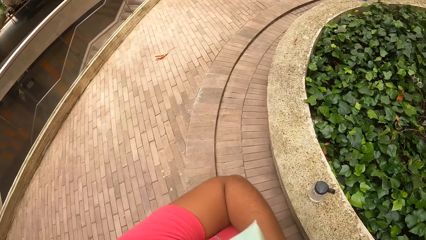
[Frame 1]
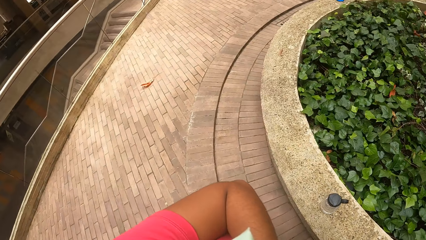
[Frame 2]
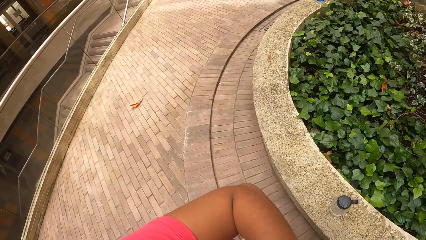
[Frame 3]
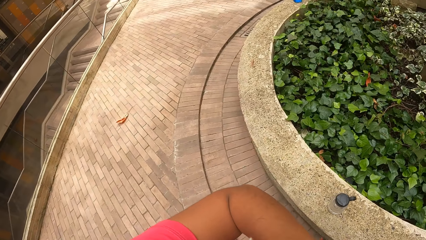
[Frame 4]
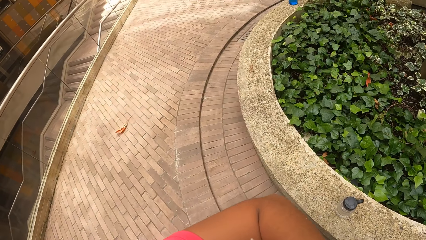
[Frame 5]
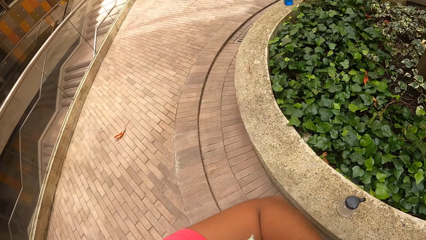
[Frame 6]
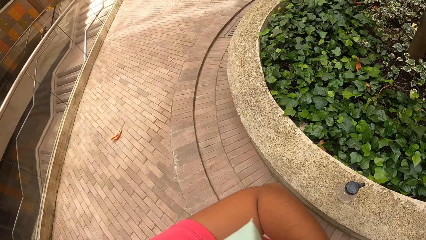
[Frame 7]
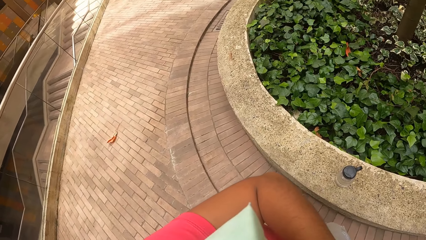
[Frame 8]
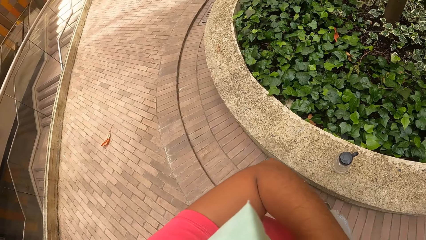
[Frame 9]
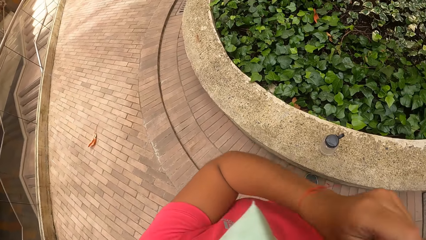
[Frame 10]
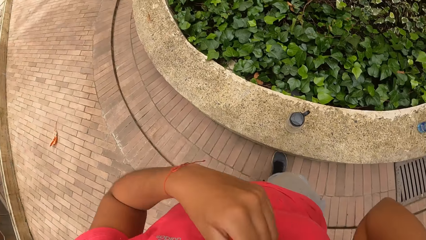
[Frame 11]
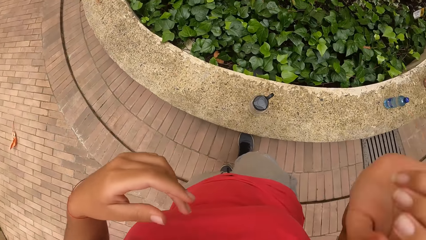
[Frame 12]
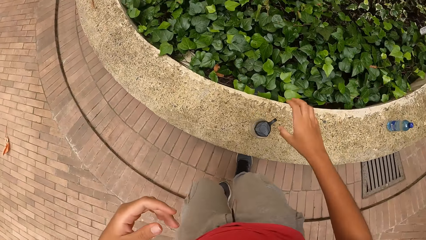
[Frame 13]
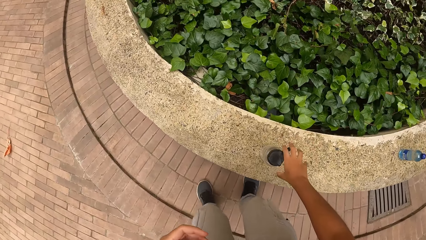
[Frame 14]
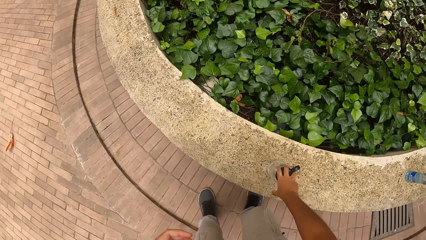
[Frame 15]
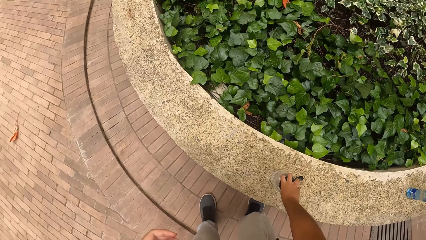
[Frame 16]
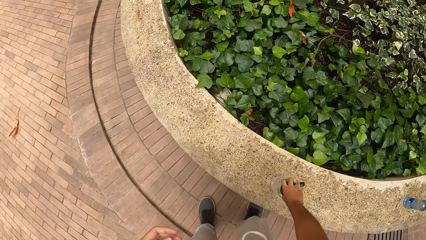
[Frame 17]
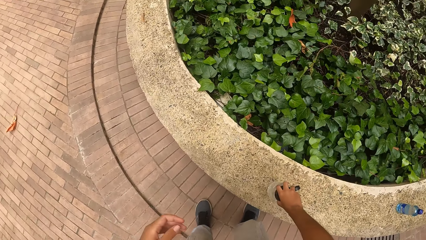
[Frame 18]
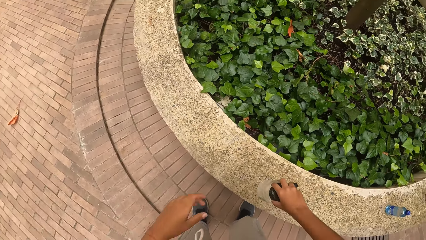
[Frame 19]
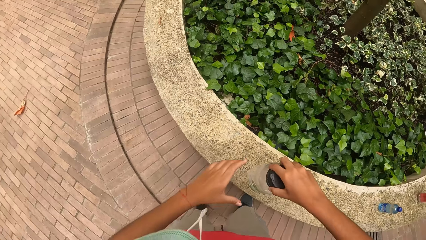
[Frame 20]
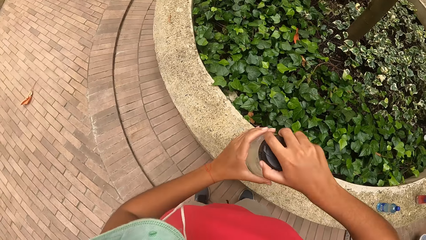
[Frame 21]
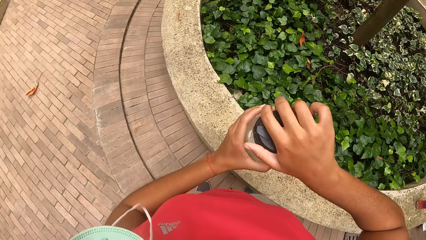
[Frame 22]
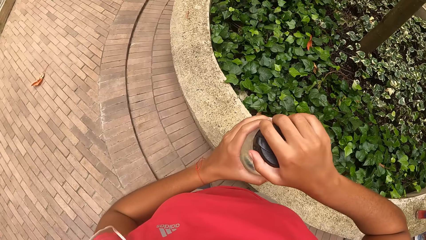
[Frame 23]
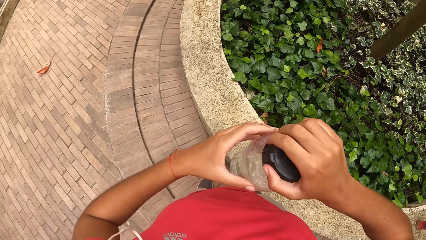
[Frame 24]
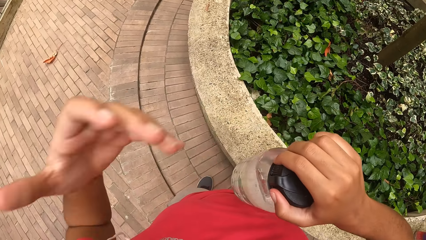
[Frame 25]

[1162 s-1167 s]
The camera wearer raises her hand. She picks up a water bottle. She carries the water bottle from a pavement with her right hand.

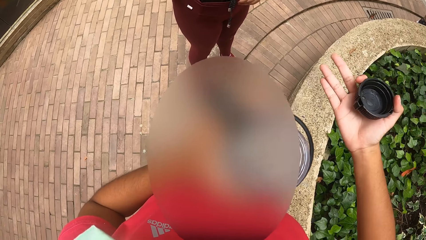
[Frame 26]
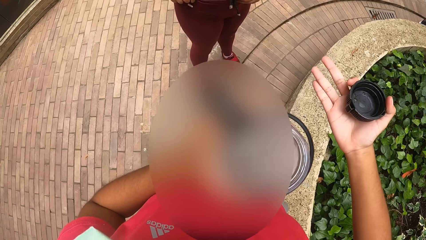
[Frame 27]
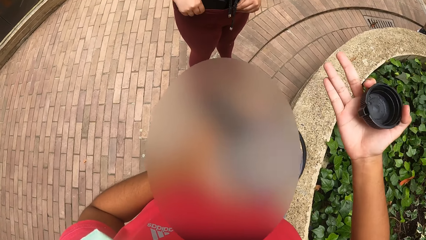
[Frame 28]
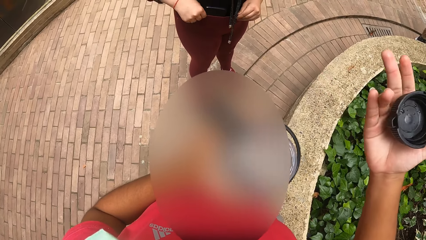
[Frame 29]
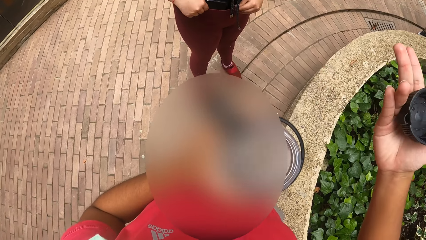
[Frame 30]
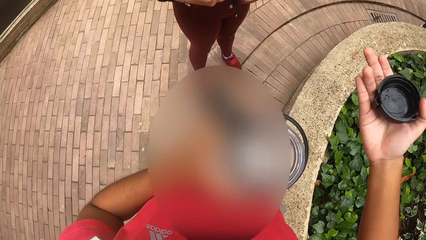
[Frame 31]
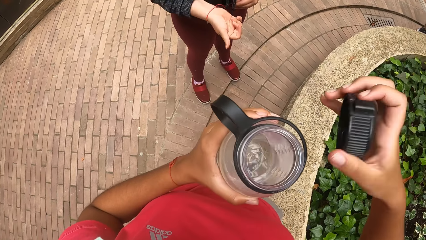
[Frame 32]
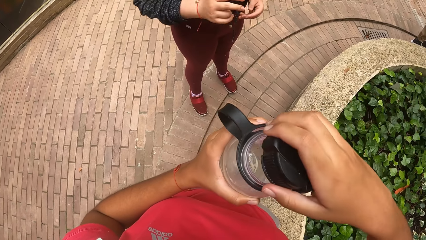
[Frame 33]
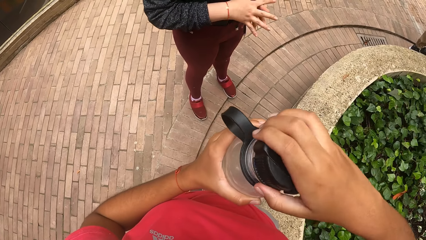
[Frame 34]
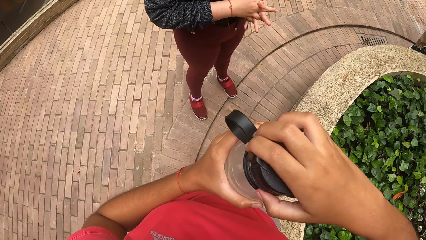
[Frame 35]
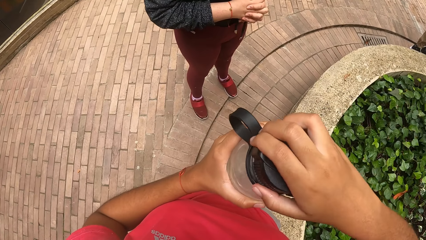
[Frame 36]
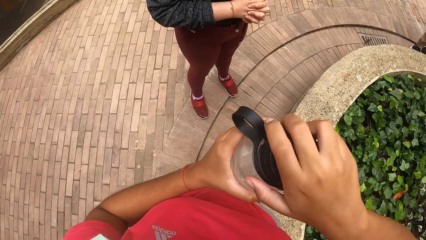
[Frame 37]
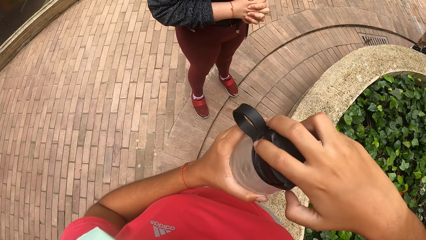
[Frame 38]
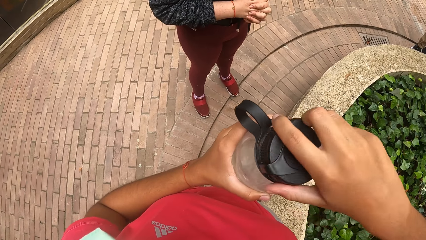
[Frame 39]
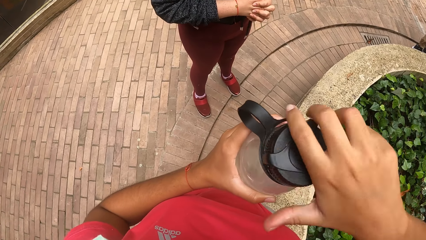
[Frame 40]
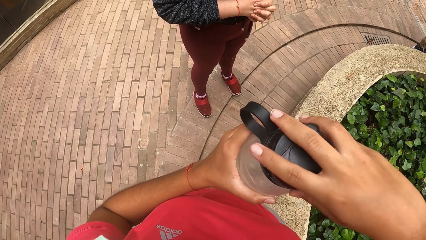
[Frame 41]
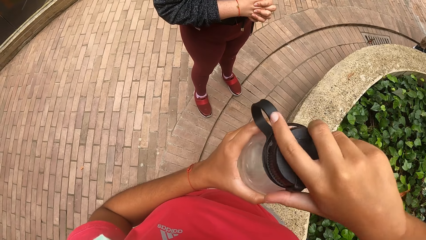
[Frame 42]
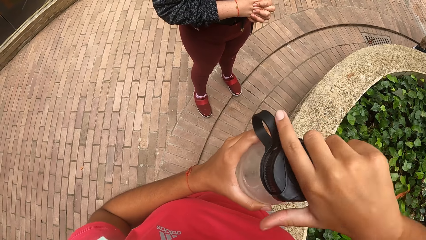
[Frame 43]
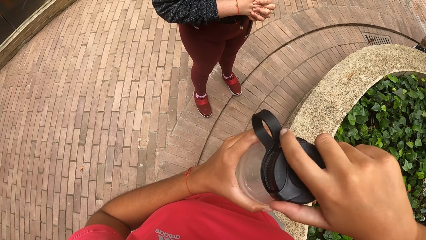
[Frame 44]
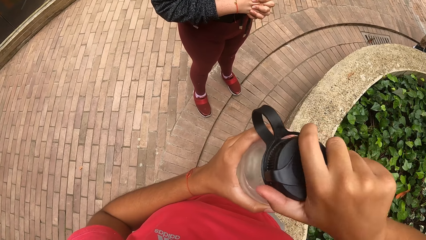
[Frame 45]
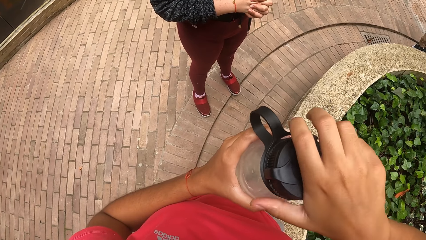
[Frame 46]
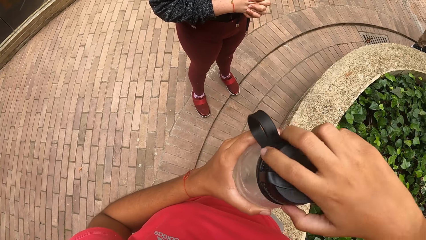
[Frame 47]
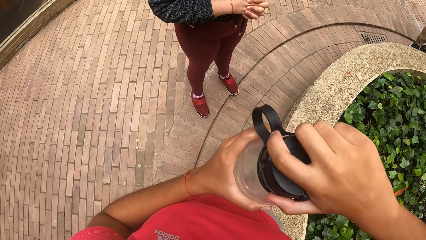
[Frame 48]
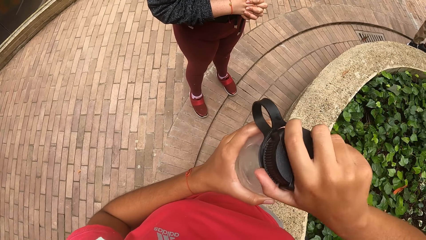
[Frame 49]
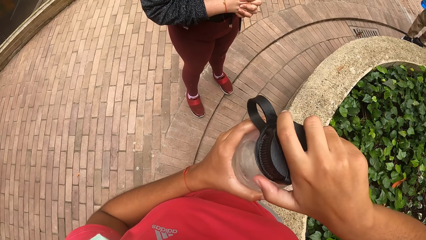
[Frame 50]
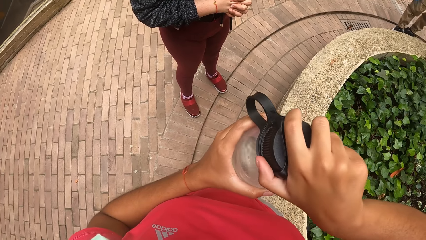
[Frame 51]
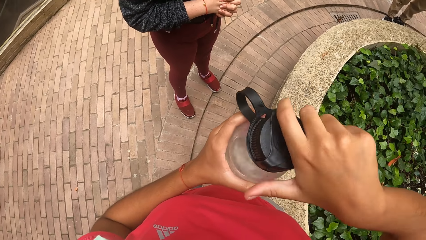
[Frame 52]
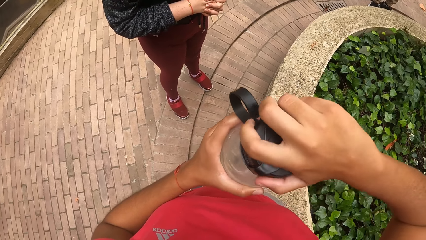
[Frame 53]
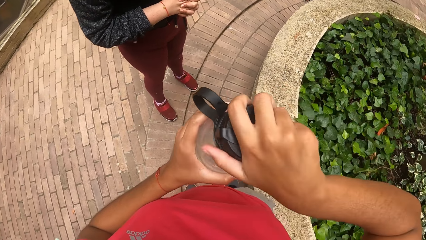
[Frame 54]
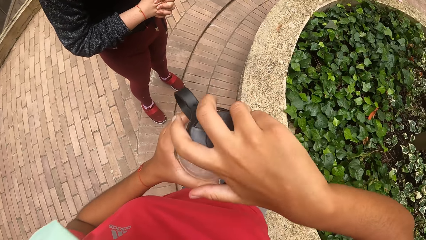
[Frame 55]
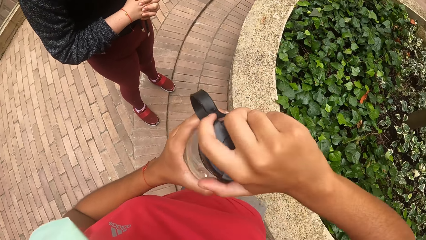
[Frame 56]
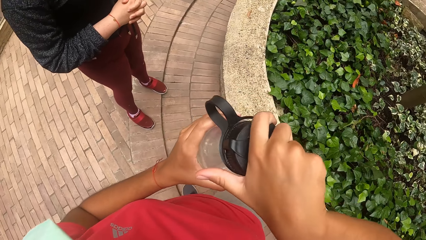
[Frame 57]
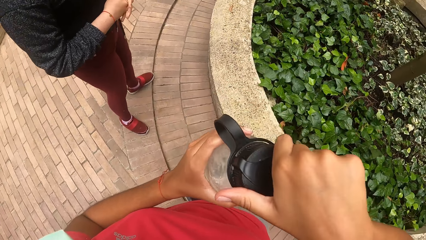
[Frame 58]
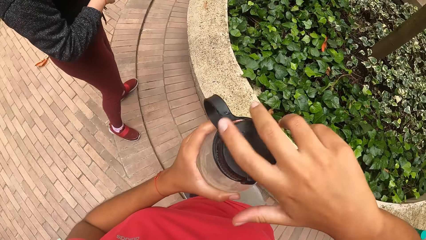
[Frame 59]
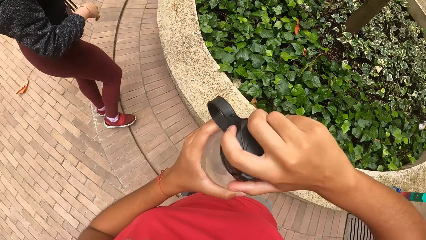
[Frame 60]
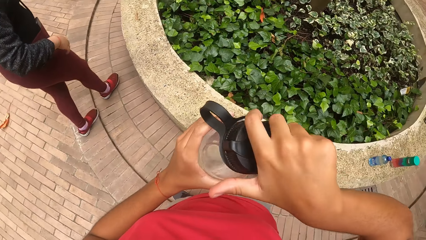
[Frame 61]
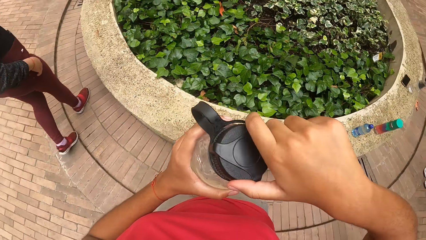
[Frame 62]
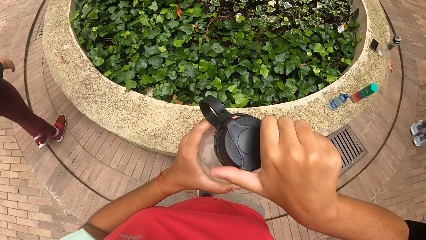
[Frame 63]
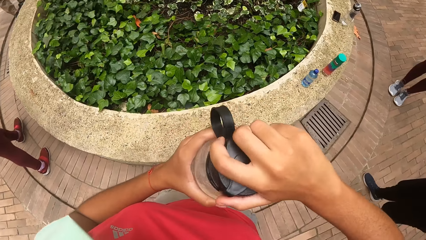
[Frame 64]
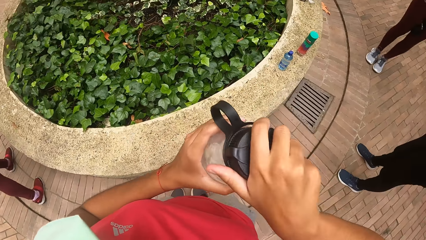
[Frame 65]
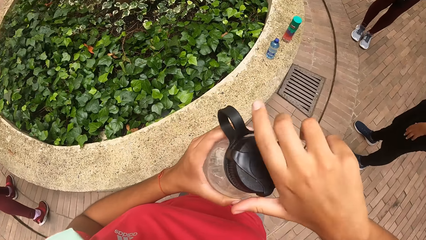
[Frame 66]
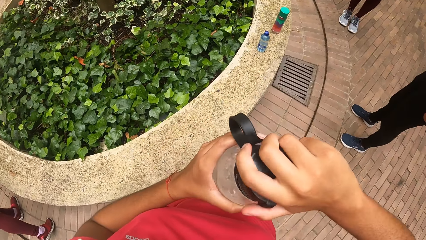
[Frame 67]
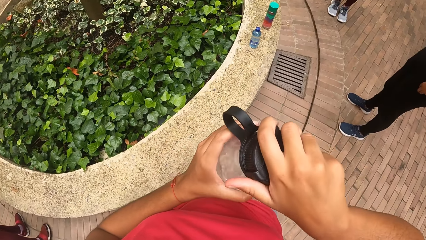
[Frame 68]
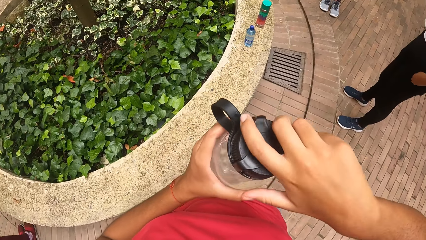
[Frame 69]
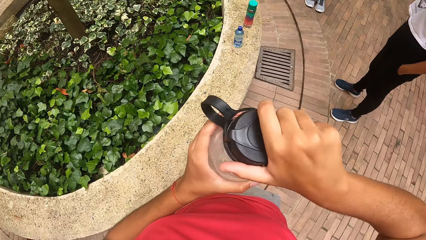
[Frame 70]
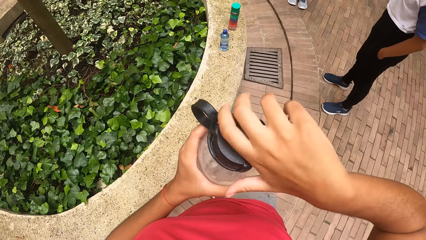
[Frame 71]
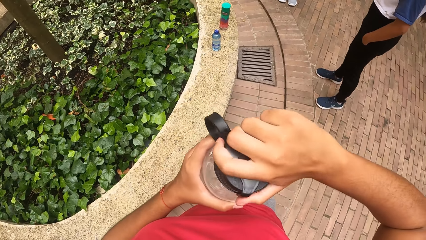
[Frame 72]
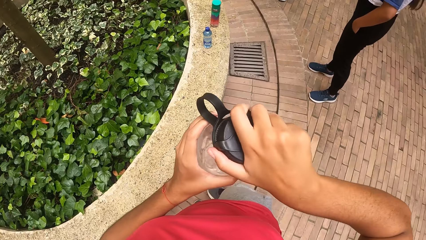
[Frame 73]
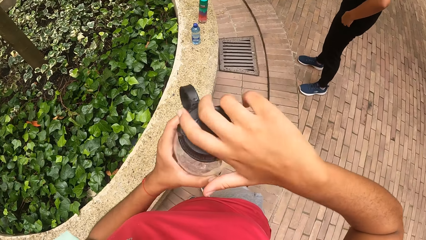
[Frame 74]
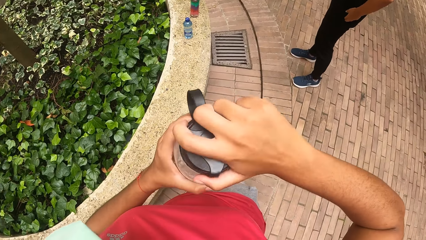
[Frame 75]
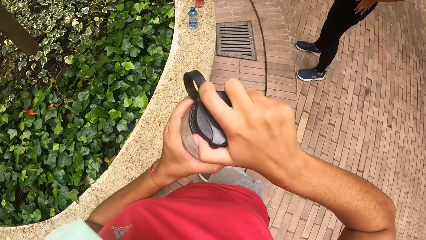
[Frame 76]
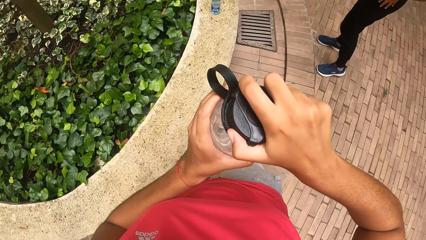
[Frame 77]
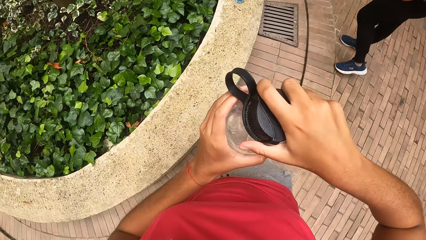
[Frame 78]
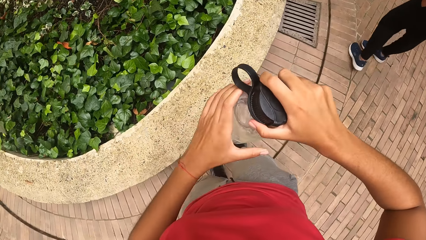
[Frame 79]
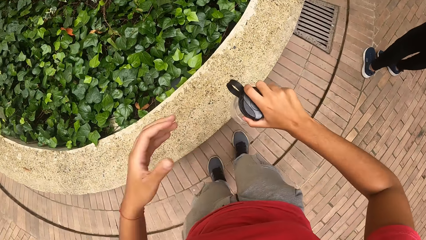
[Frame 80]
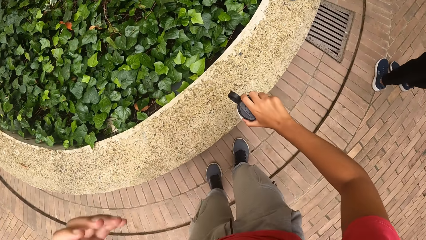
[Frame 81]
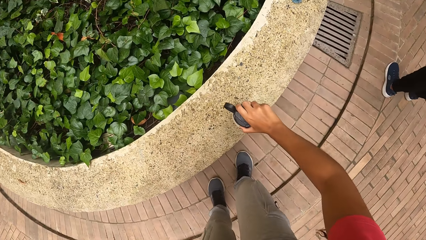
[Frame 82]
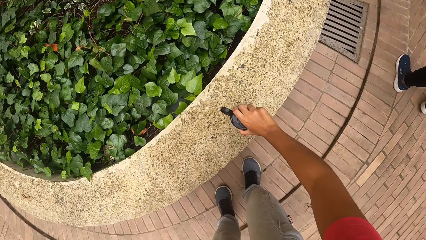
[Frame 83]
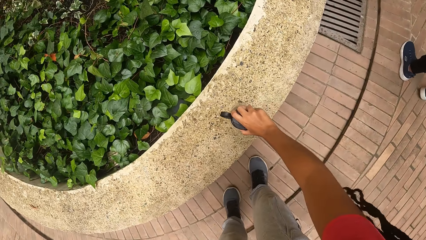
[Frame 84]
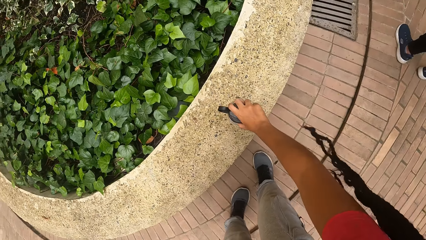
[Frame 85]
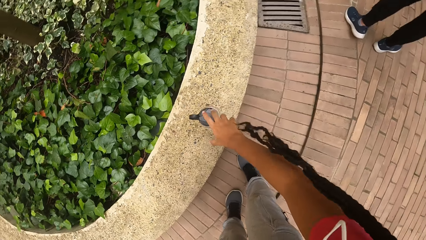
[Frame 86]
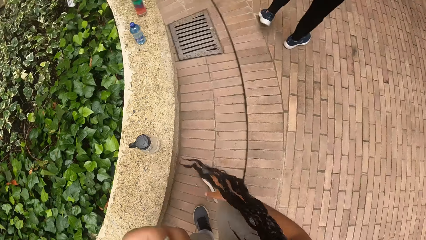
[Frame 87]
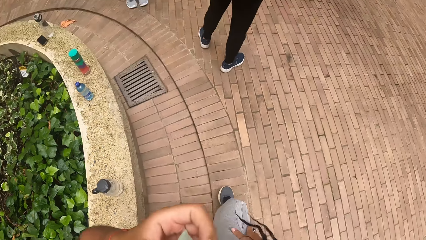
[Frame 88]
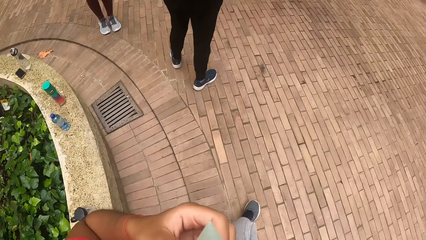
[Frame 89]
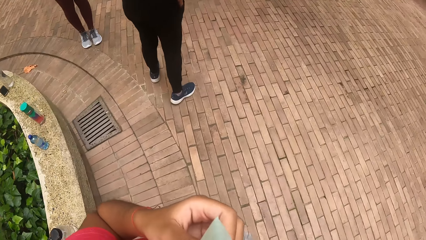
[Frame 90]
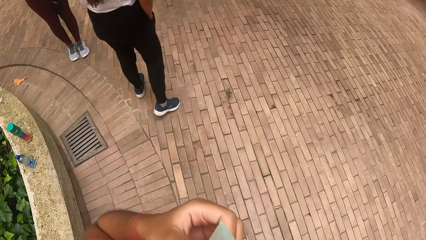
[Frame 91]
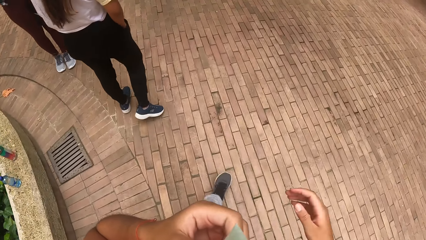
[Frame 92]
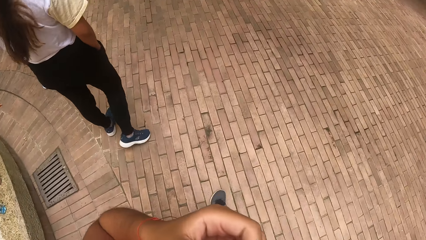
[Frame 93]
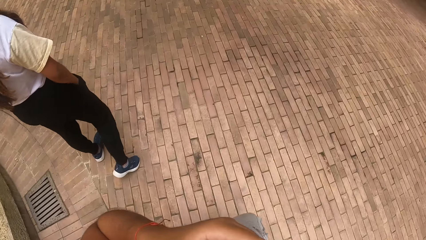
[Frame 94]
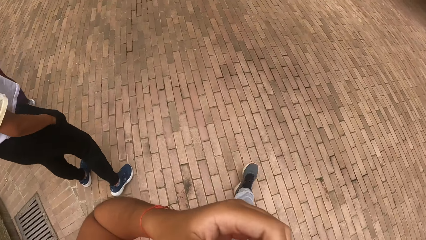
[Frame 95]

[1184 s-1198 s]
The camera wearer closes the water bottle with her right. She drops the water on the pavement with her right hand. She moves around.
